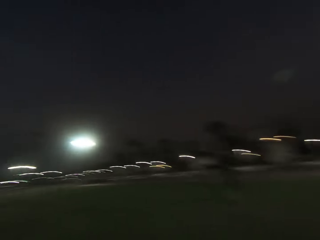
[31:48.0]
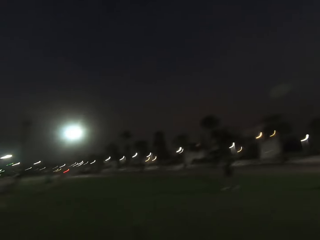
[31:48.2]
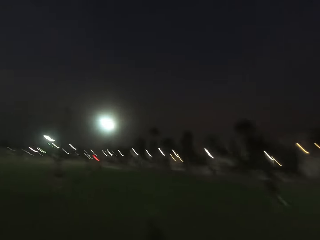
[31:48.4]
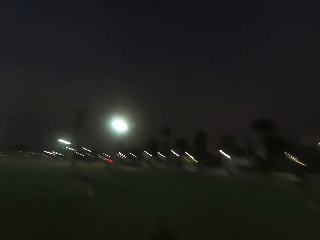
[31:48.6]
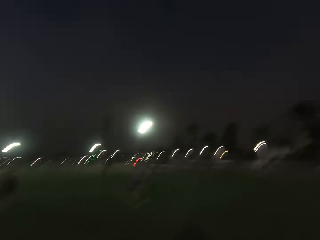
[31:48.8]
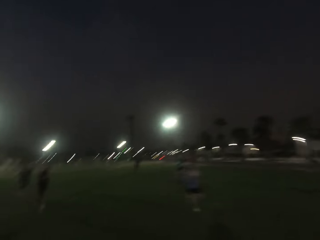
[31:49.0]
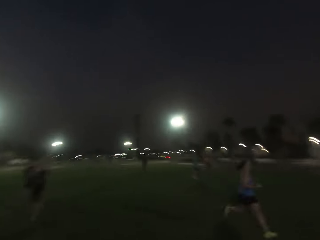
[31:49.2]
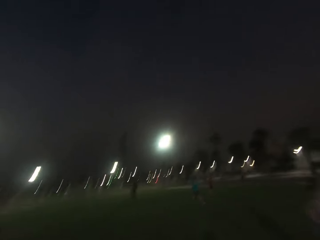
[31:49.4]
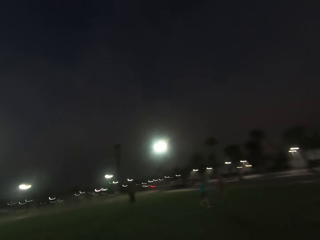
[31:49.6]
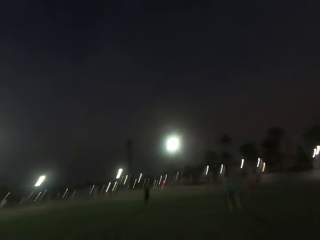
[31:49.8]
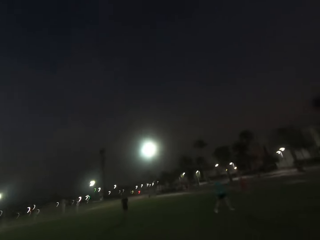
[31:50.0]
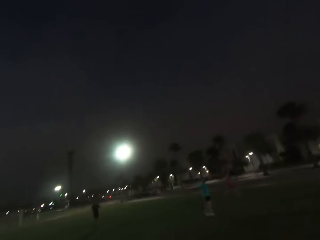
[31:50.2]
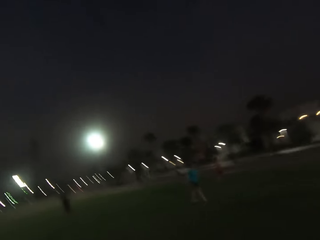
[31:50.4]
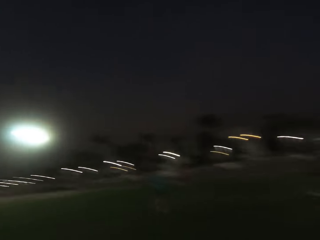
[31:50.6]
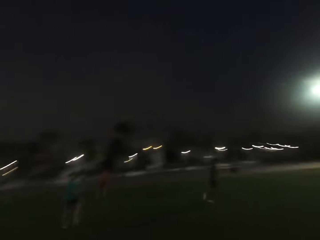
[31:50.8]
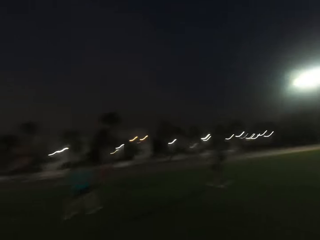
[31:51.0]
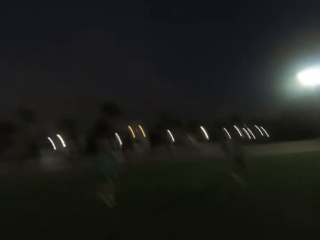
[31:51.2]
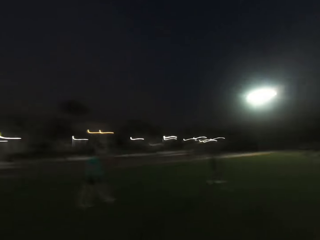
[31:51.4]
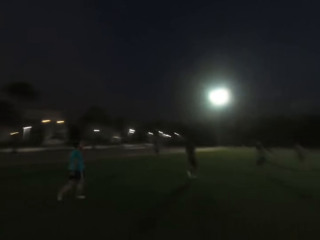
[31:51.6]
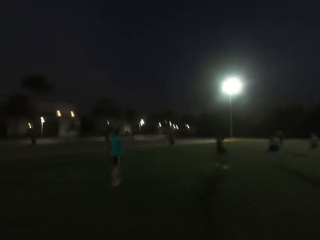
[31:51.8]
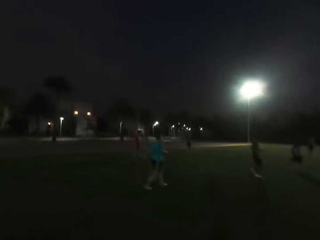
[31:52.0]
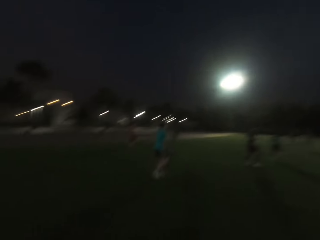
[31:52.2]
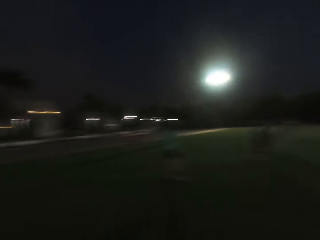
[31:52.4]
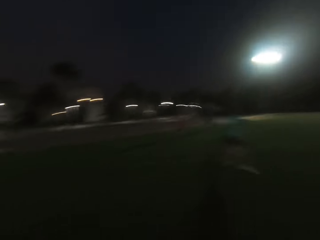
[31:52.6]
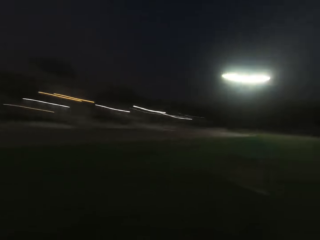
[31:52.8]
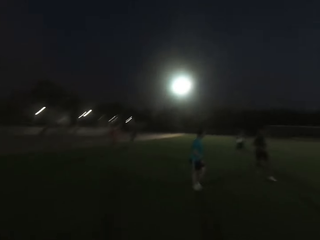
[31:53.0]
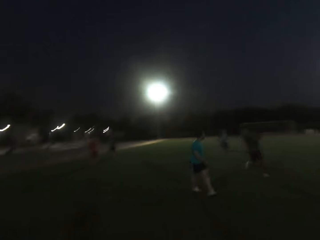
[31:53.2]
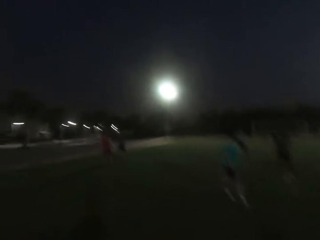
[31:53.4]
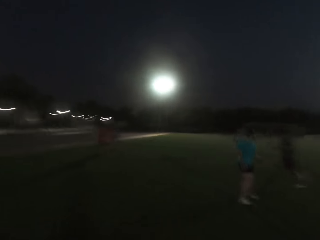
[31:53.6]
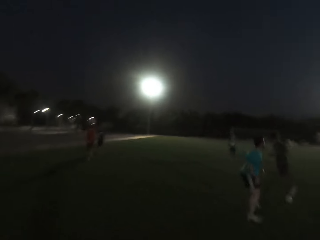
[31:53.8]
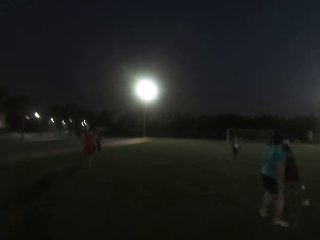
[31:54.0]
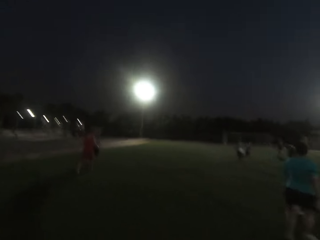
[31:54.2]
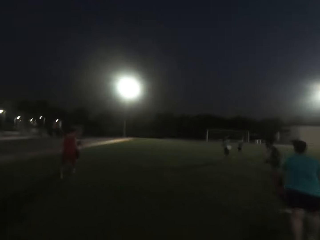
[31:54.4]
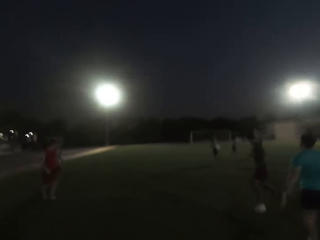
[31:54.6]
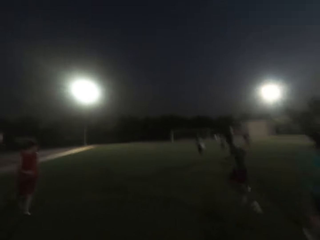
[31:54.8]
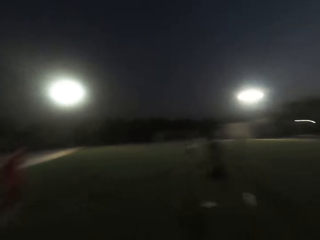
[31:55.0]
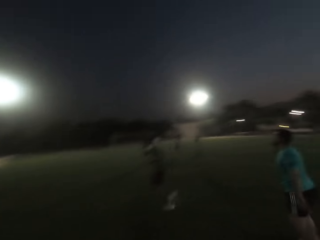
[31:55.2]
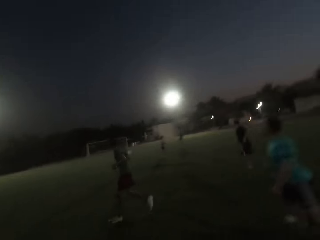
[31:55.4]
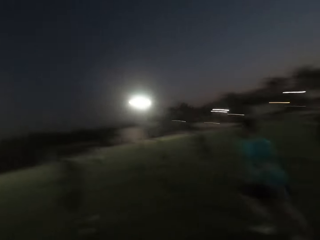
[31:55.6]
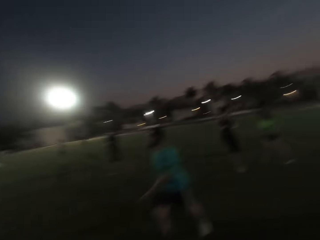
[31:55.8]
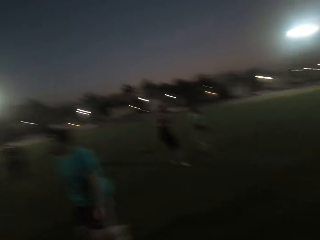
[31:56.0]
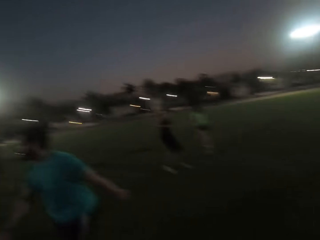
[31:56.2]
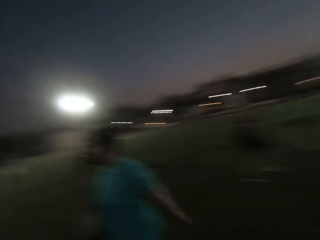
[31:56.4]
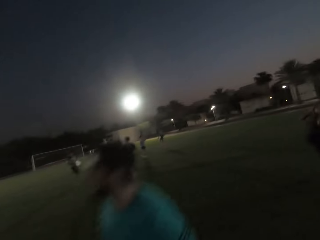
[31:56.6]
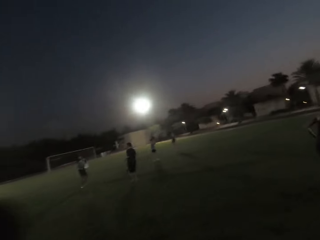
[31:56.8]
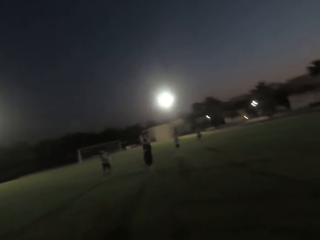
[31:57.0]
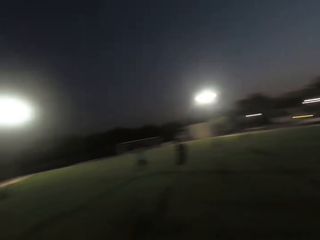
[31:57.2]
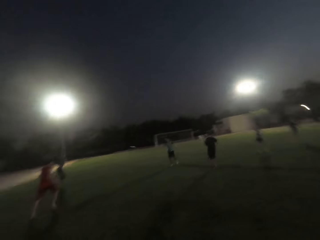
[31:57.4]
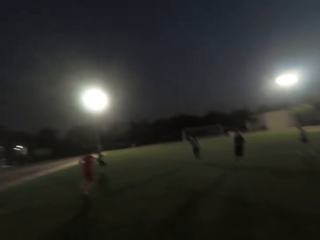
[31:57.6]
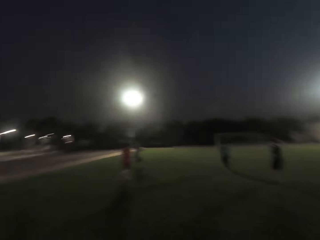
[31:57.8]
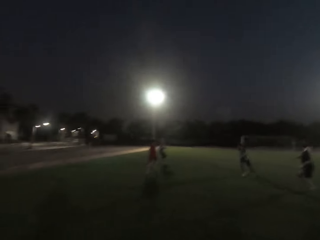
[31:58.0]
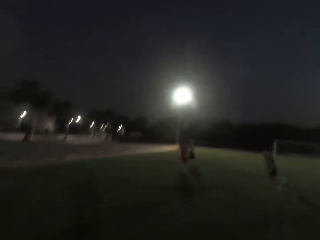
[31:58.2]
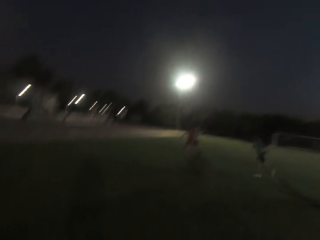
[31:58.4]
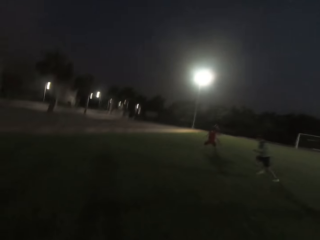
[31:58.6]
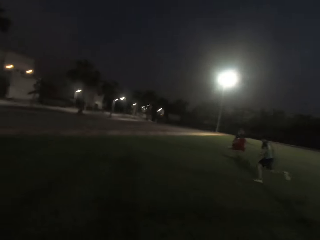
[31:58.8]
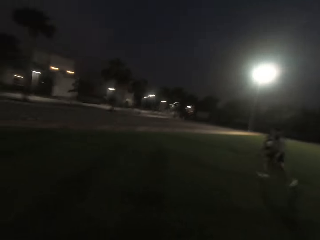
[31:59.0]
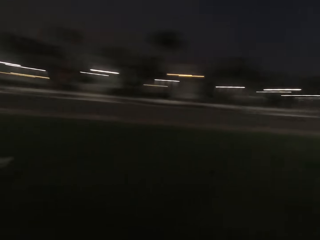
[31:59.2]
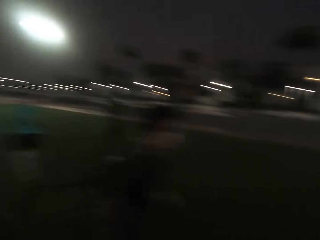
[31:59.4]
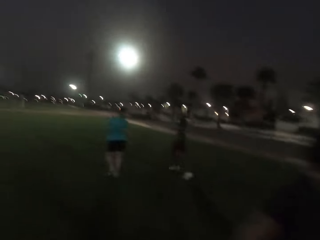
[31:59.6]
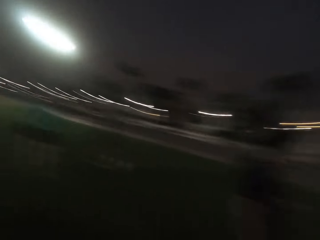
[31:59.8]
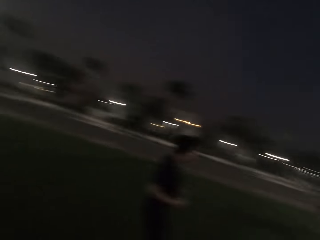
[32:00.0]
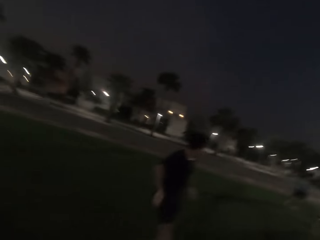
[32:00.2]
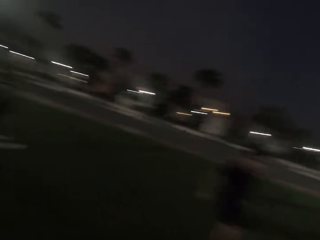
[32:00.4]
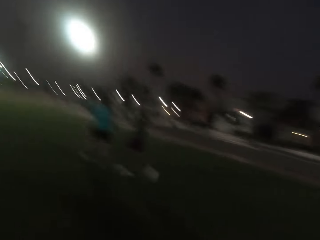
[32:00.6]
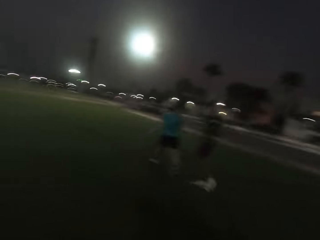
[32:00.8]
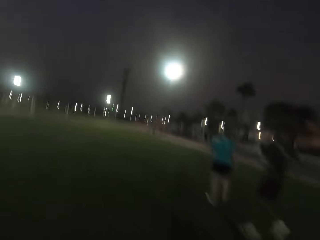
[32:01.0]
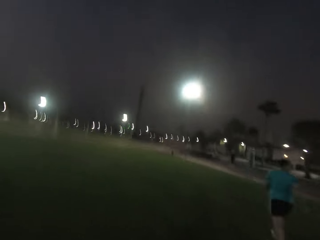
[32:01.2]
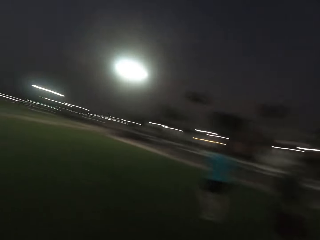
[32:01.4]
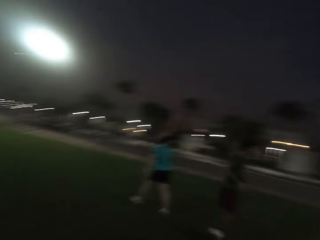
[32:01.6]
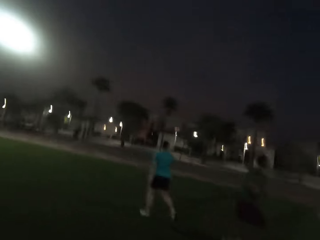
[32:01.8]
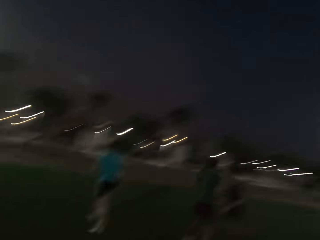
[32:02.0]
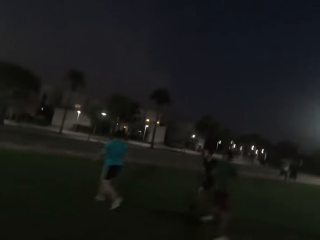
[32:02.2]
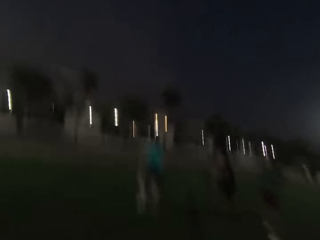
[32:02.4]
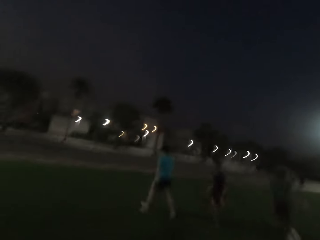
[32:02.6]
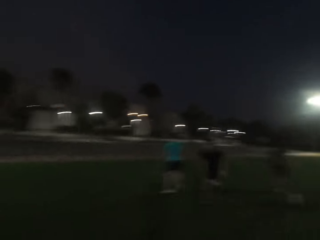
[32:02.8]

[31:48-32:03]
The camera wearer runs forward. A woman runs. A man walks. Another man walks. The camera wearer turns back. Another man runs. The camera wearer looks forward. They run forward. They run around. They run. Another man runs.

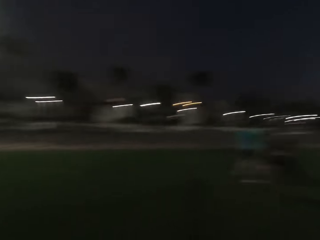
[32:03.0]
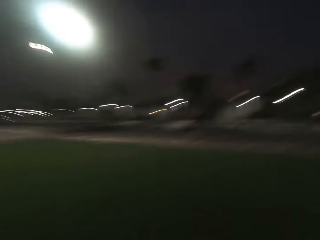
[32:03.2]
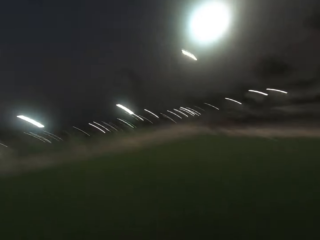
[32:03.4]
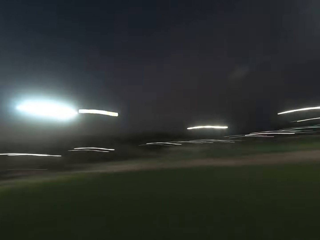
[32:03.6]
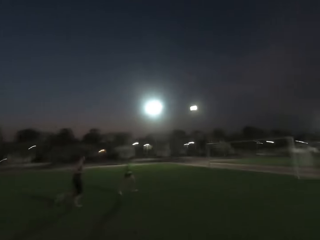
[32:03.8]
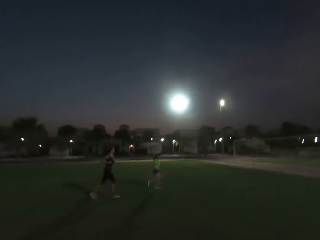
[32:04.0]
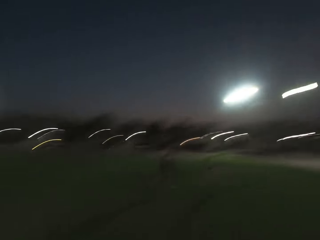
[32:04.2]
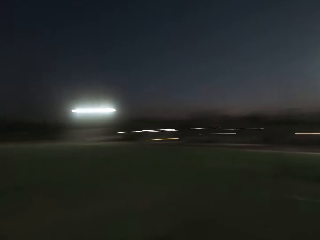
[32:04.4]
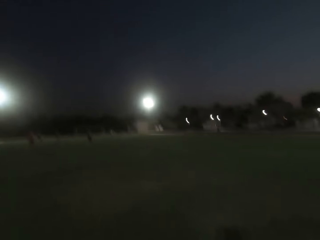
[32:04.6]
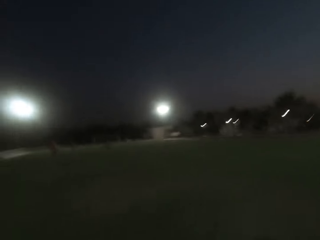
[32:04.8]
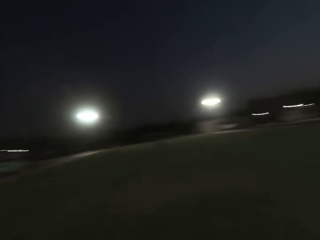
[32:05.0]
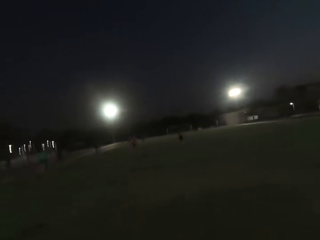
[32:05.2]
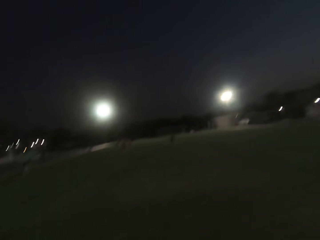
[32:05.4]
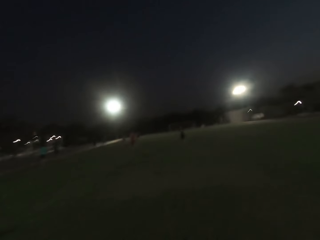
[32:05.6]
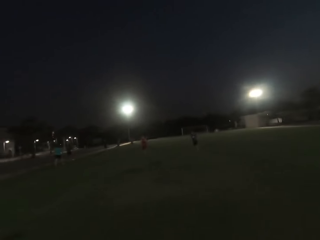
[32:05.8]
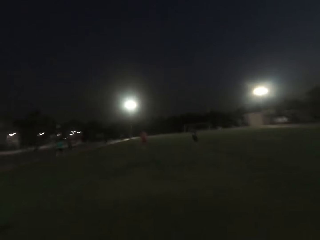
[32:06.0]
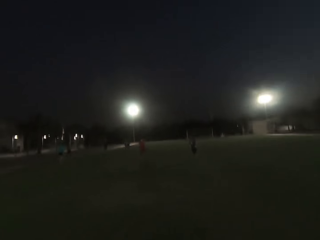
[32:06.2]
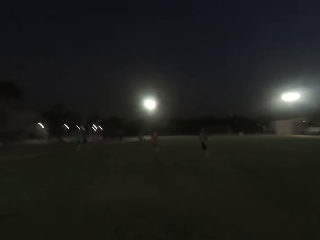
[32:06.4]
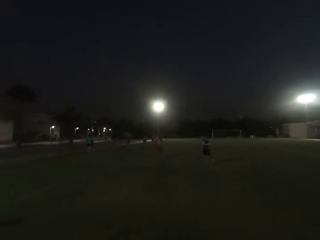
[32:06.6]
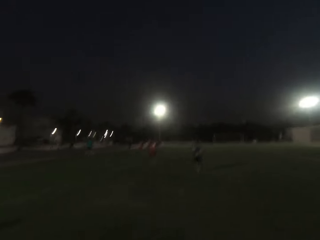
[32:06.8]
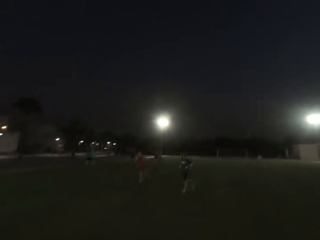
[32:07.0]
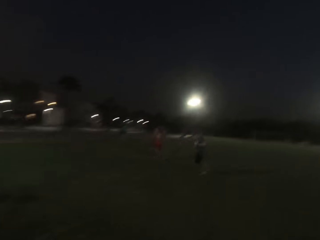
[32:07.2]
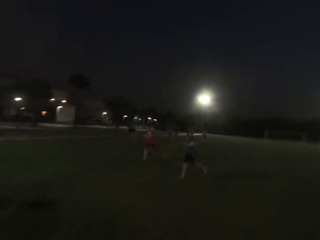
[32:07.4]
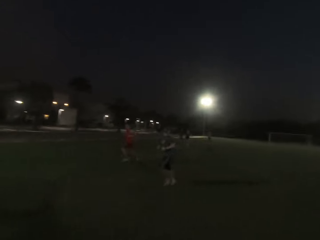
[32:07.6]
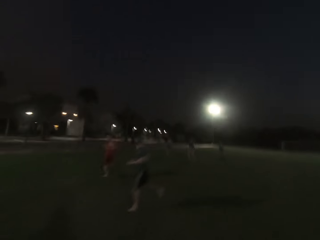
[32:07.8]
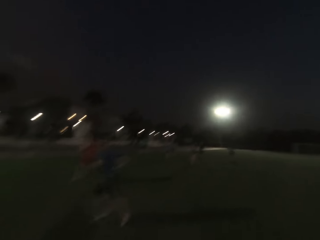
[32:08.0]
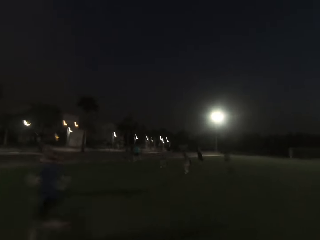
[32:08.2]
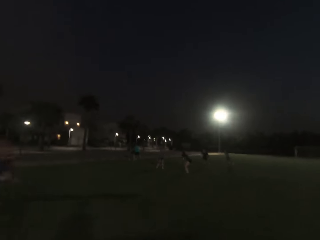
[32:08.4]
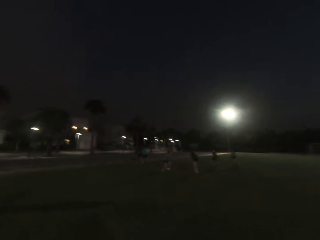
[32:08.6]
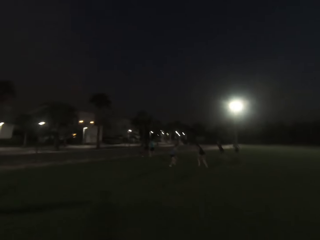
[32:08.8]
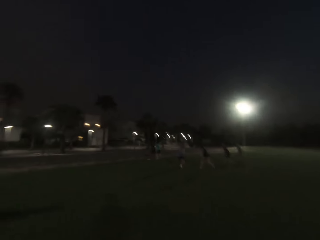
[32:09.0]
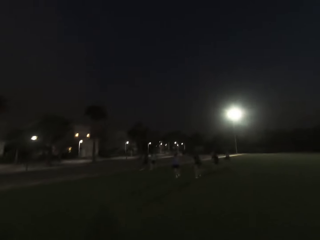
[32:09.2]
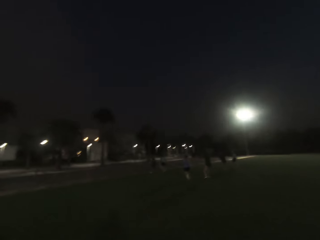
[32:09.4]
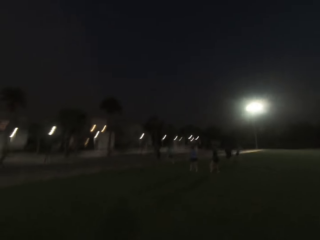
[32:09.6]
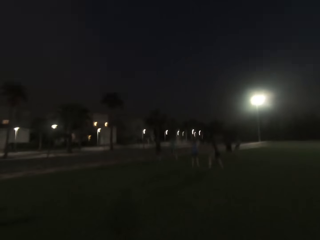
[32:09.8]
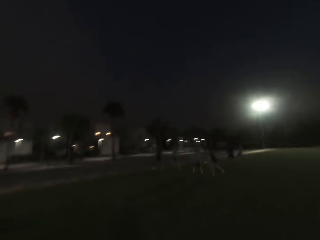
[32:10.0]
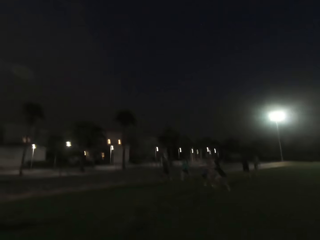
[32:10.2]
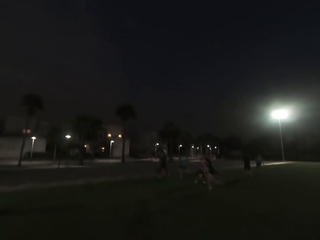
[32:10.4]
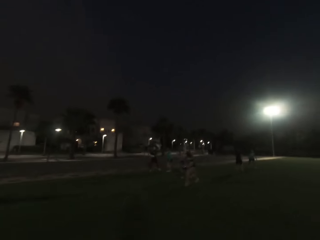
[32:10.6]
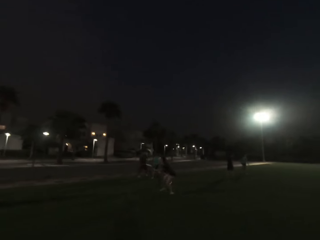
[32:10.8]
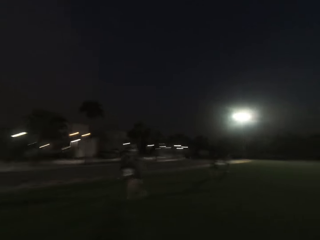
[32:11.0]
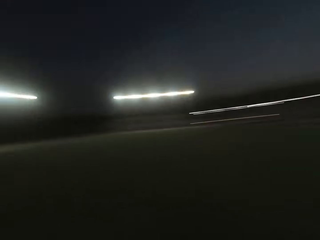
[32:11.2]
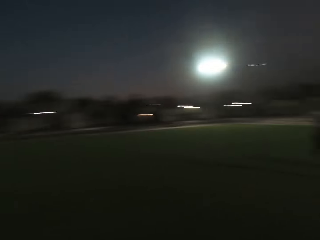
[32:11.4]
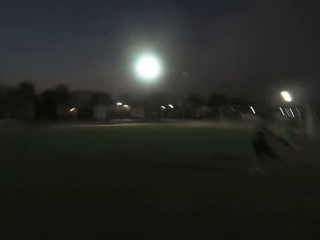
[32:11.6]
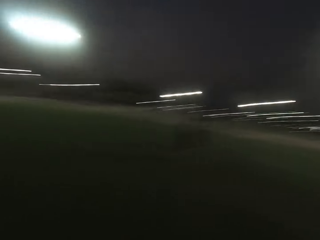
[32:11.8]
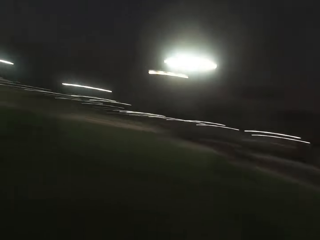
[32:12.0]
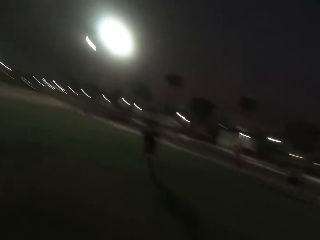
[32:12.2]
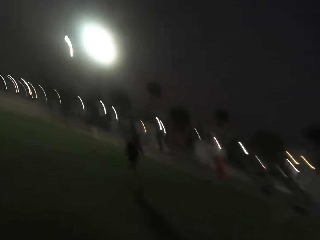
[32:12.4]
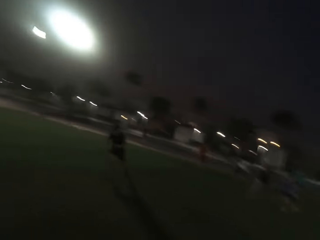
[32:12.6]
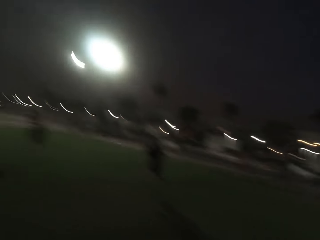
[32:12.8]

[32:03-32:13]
A man runs. Another man runs. The camera wearer runs forward. They run round.
